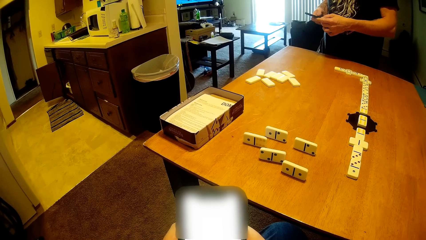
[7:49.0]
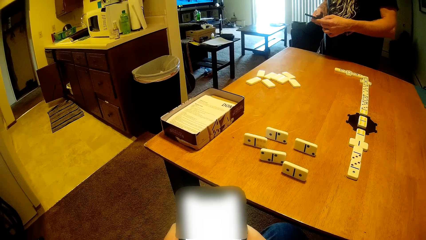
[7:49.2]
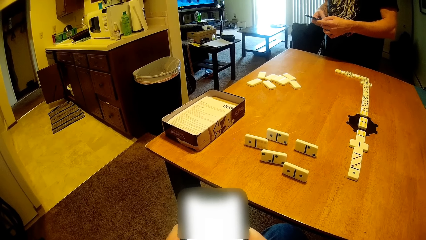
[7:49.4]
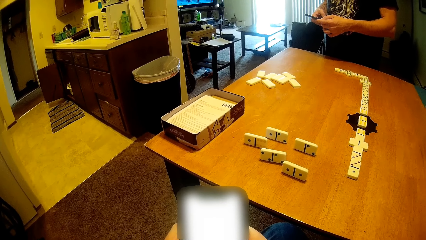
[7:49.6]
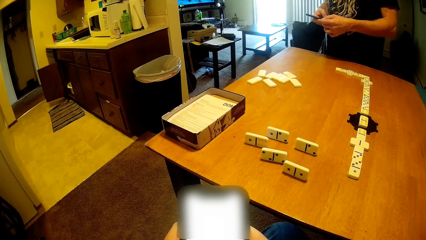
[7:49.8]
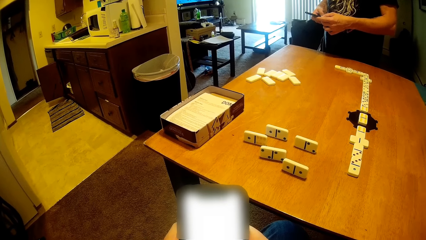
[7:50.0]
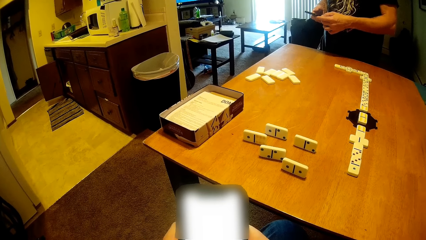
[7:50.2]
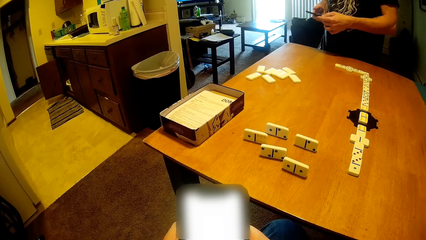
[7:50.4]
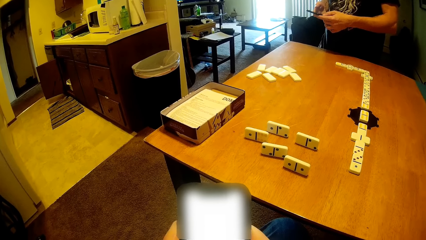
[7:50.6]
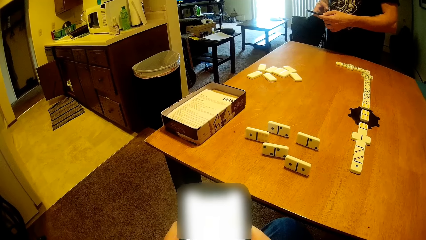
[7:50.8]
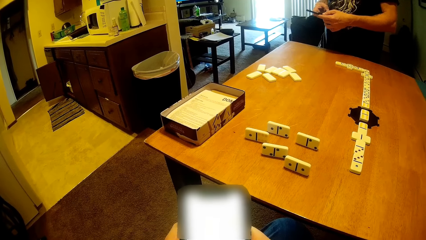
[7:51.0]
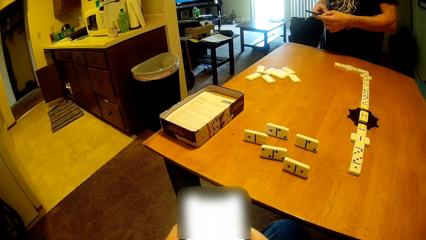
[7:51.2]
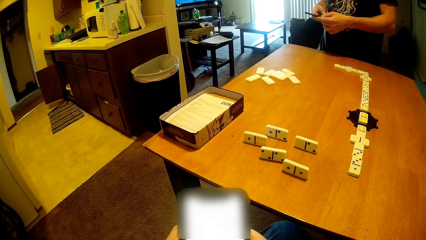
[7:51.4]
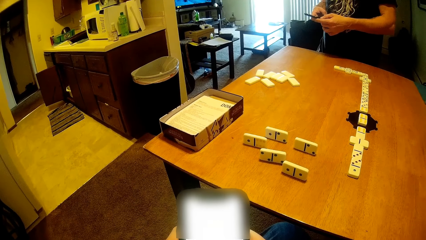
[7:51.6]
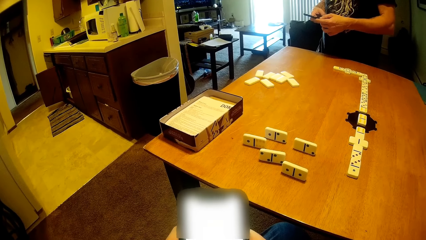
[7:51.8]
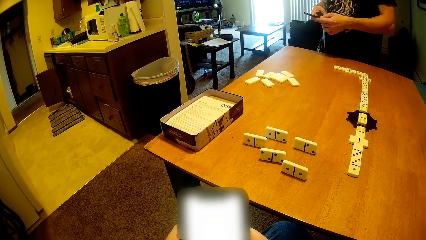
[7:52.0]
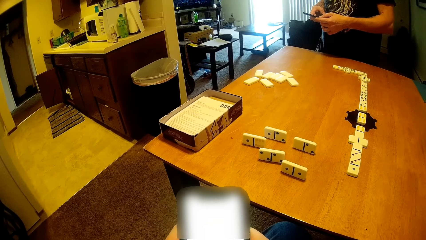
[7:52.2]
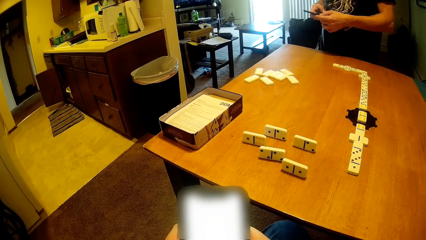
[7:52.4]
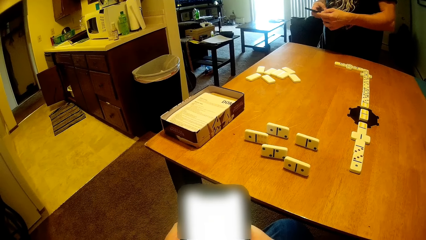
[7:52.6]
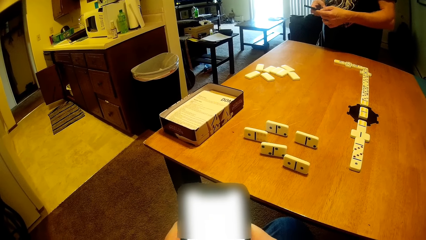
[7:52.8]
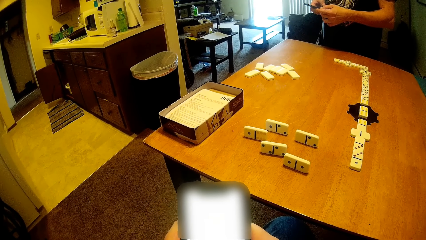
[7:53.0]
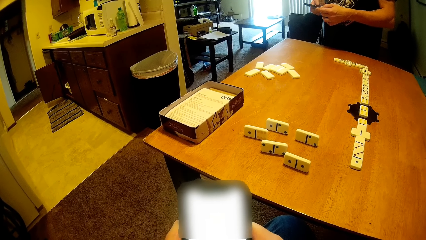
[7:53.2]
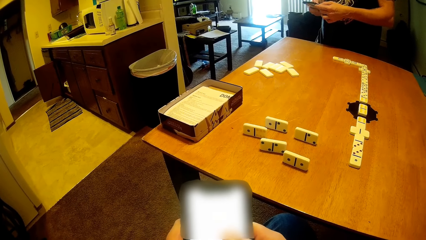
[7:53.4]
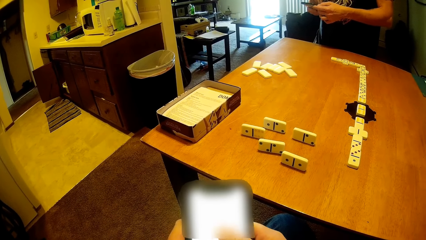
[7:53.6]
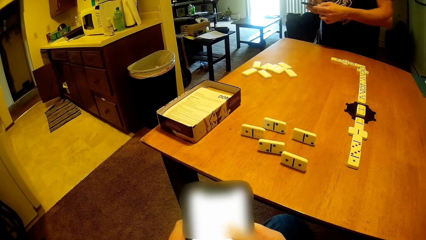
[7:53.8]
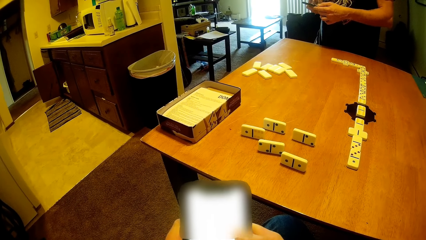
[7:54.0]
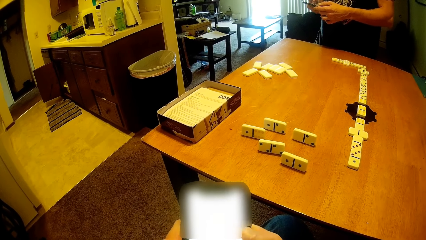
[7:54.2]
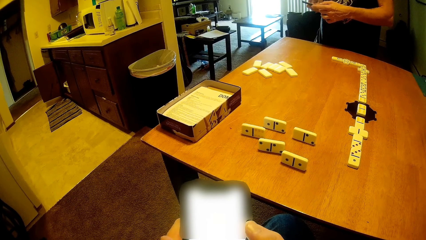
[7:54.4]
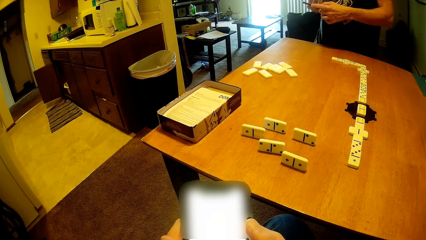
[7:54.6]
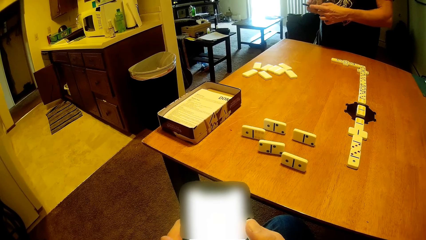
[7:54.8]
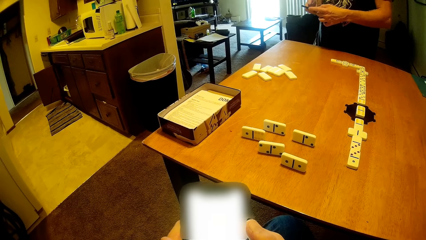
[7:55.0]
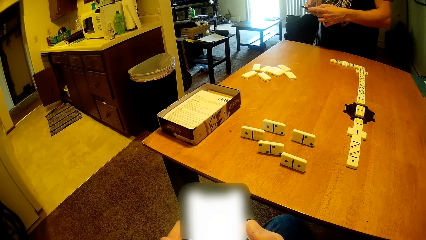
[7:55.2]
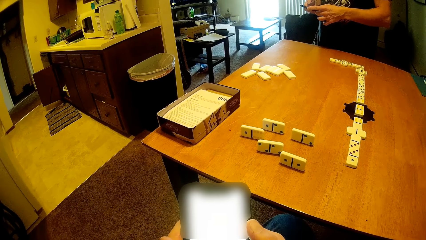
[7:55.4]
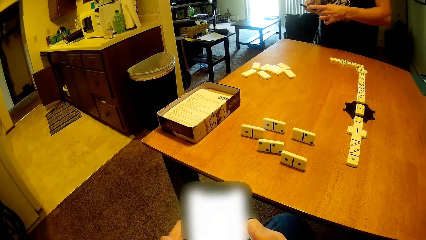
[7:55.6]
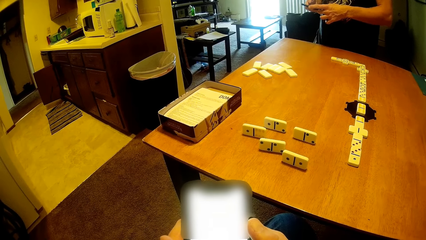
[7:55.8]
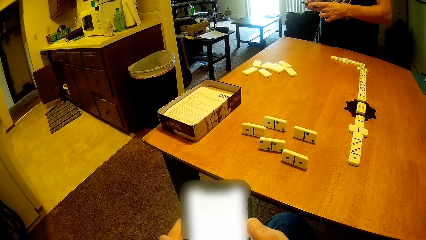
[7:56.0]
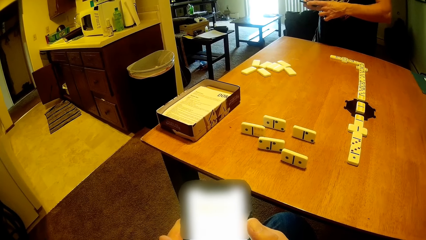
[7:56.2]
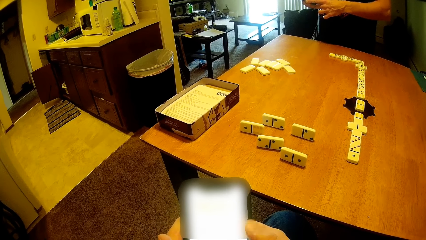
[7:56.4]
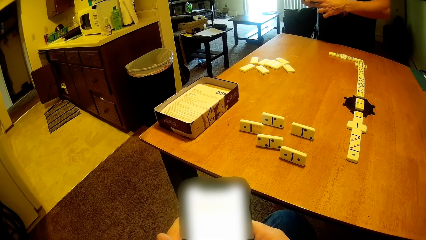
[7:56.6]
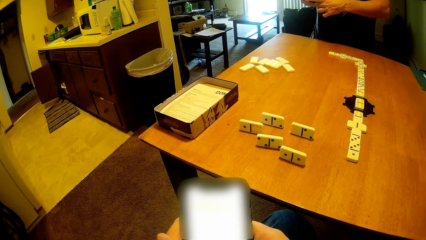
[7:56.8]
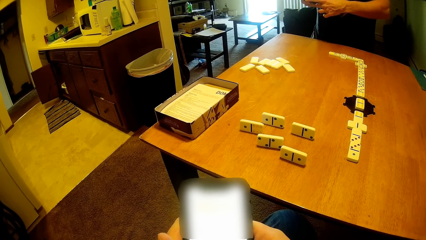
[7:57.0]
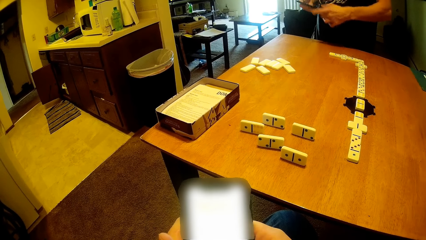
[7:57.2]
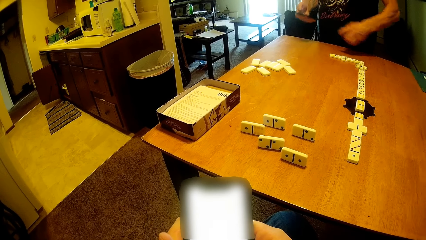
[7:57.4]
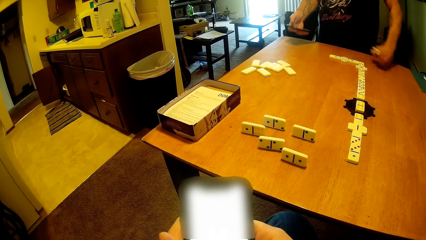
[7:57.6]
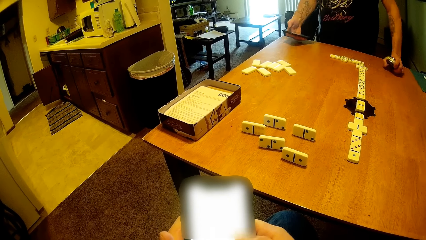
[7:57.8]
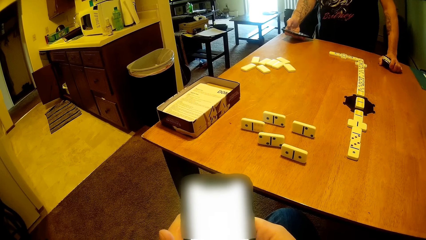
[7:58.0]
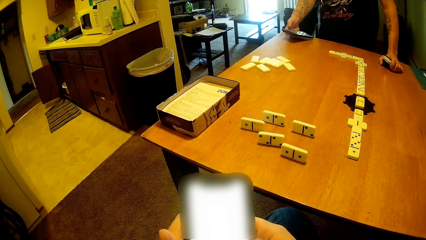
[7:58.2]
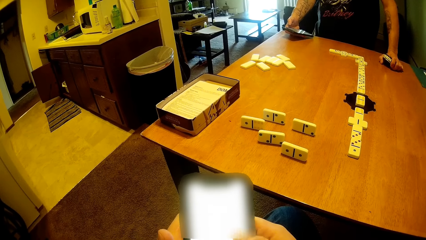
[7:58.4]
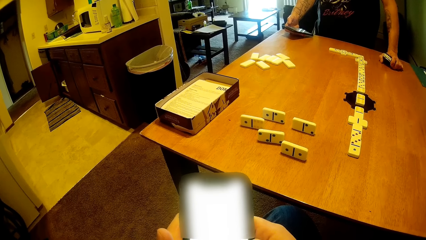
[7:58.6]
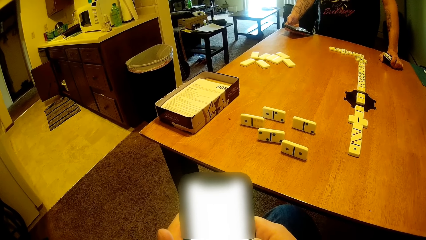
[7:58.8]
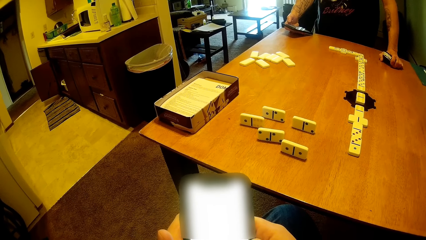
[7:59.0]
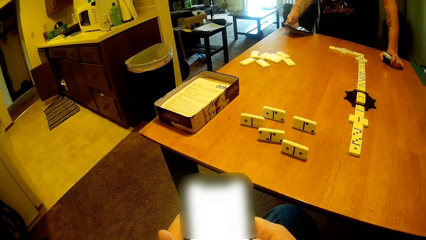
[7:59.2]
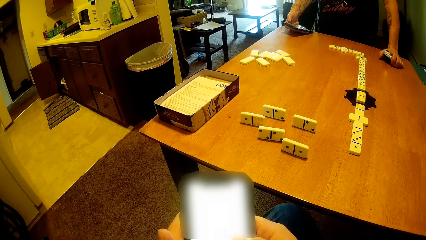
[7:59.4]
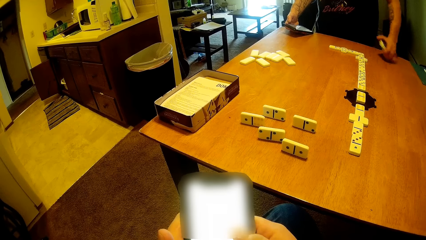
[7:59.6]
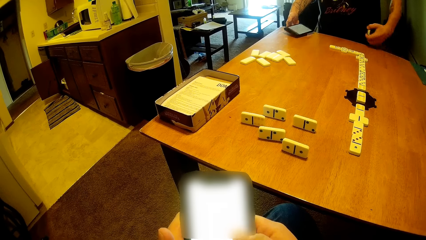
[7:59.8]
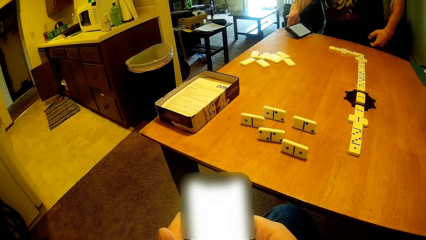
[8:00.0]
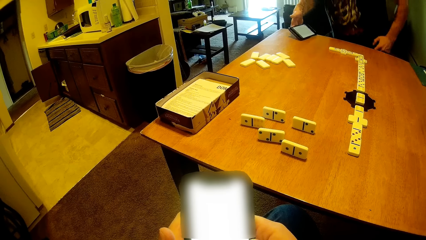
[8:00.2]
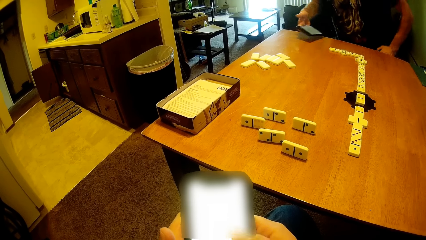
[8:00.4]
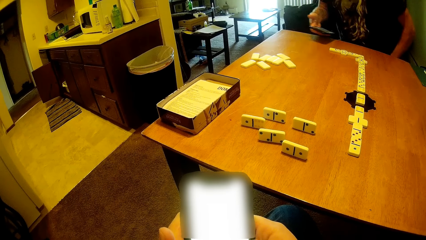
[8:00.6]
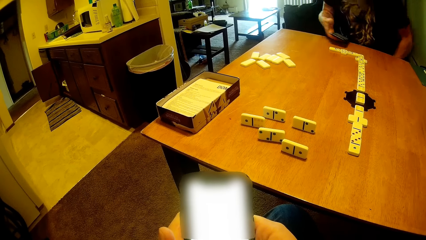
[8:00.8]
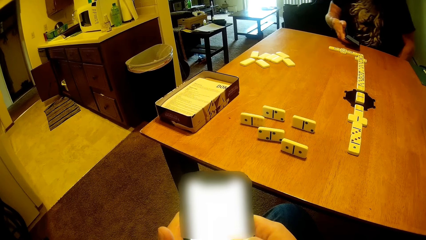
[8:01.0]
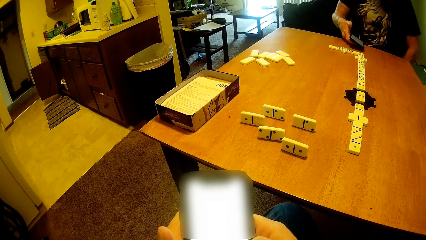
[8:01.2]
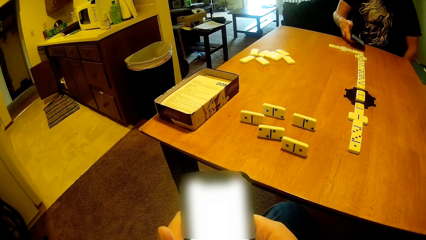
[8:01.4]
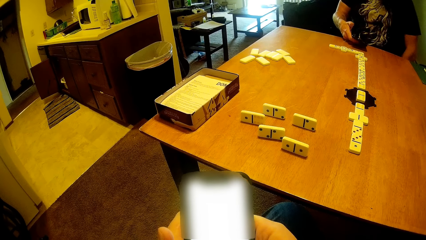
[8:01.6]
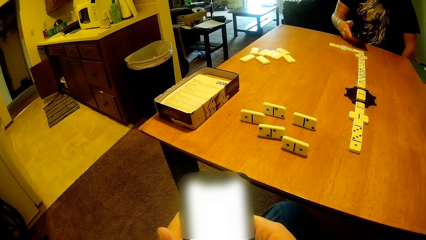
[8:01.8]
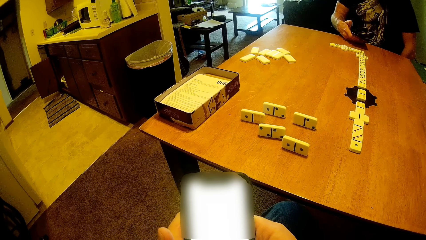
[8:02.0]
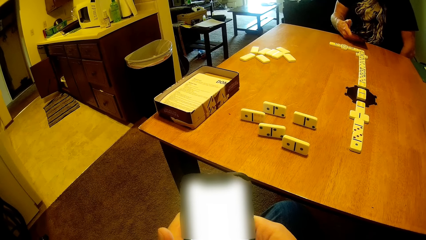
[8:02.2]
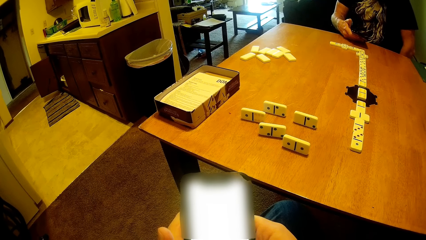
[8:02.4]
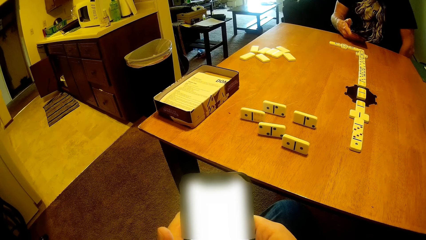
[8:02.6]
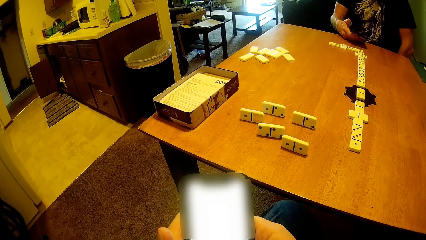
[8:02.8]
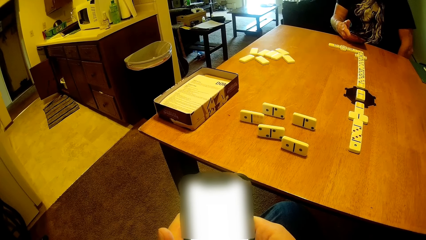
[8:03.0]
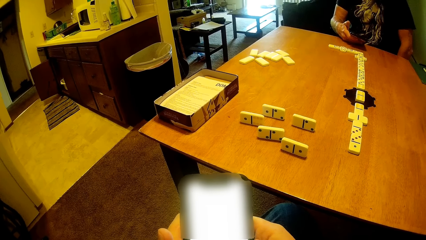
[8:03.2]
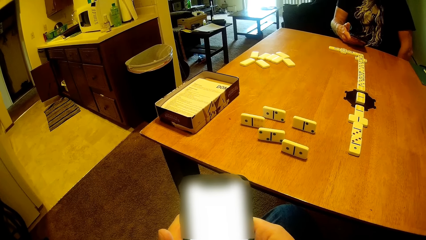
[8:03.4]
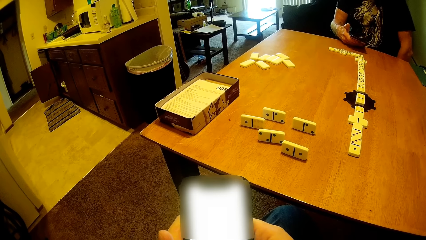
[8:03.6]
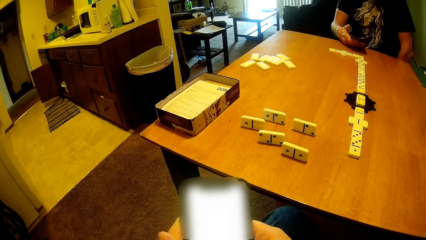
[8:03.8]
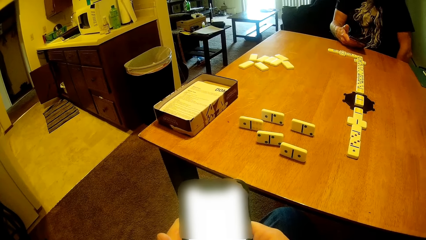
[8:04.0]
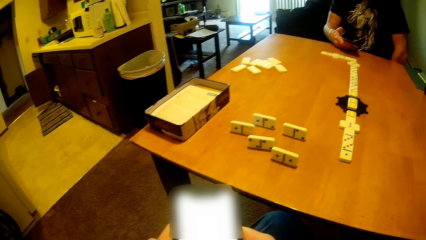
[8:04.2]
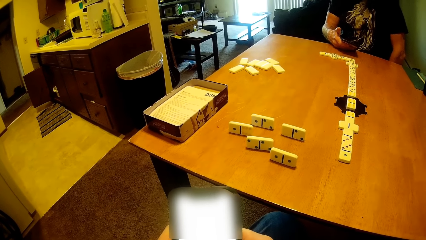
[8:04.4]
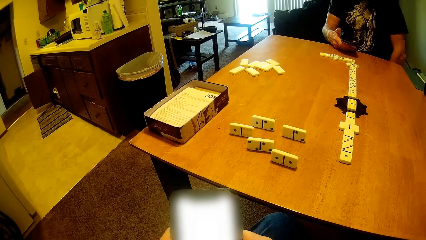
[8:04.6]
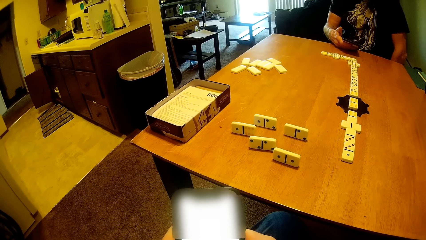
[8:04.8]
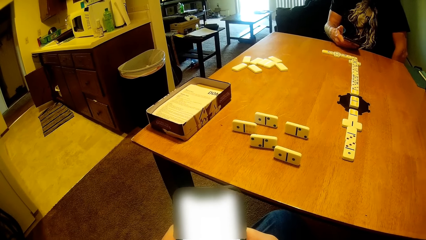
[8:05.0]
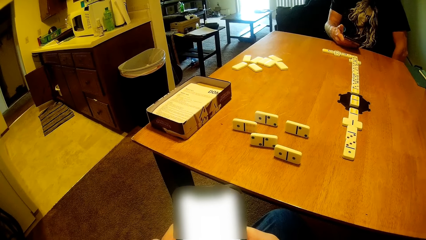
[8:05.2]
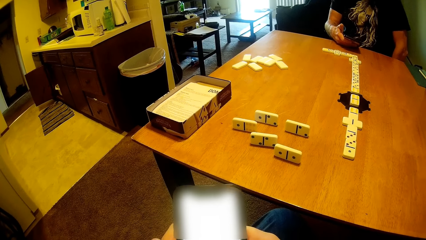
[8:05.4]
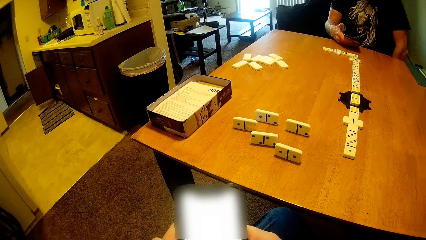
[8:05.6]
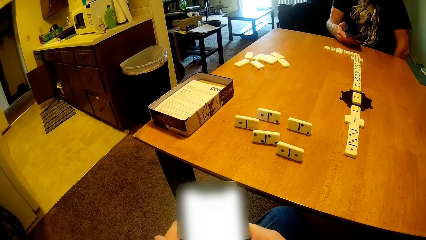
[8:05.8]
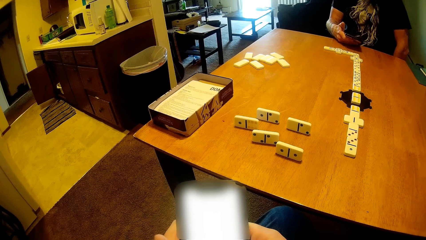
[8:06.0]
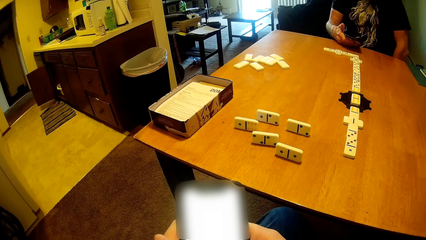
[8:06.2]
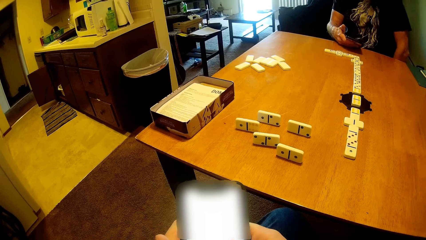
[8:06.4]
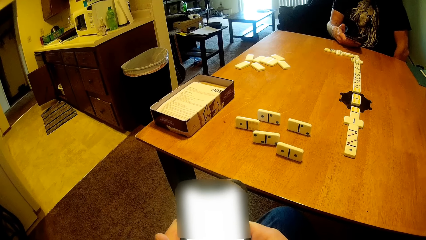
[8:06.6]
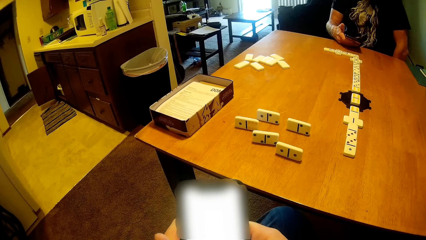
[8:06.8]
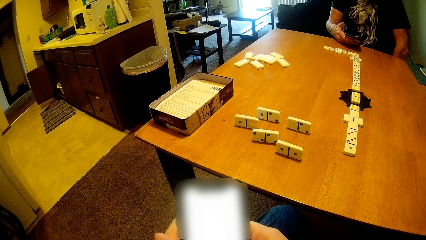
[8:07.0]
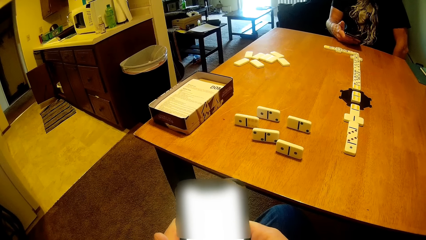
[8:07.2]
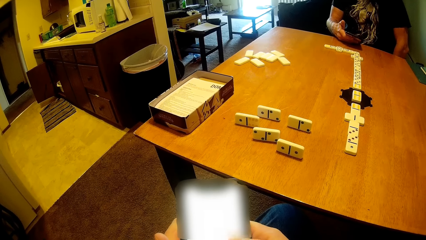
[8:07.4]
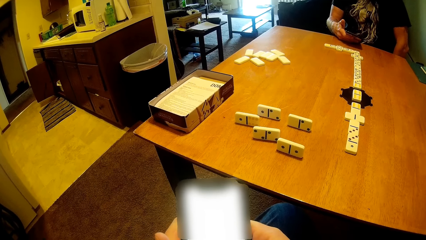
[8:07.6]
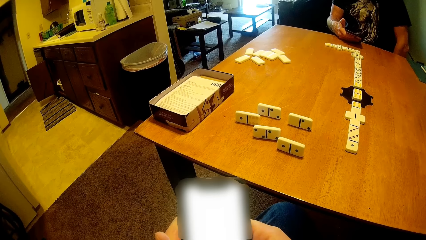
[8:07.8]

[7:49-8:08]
The man leans on the table. The man talks to the camera wearer and sits down. The man scrolls the phone.
